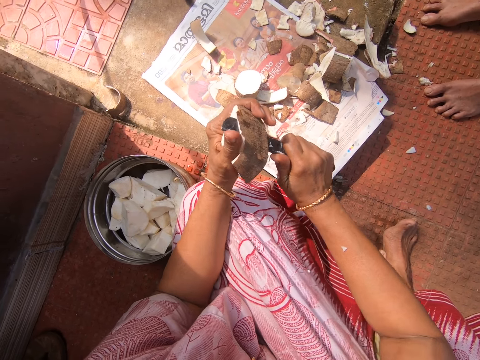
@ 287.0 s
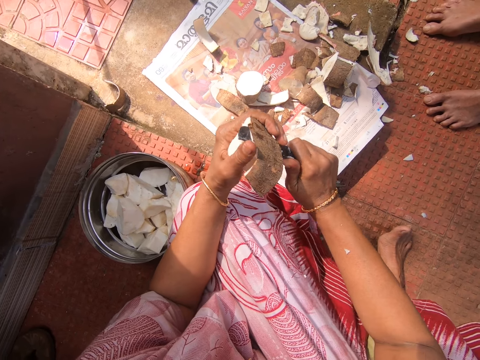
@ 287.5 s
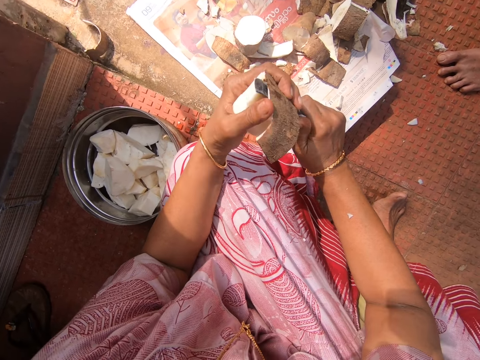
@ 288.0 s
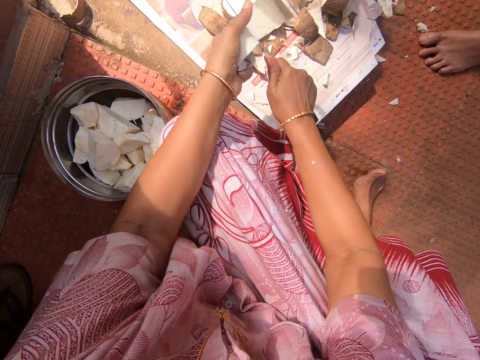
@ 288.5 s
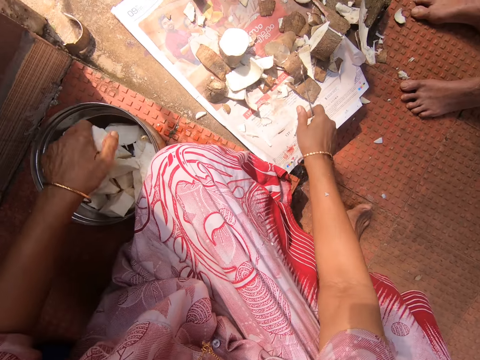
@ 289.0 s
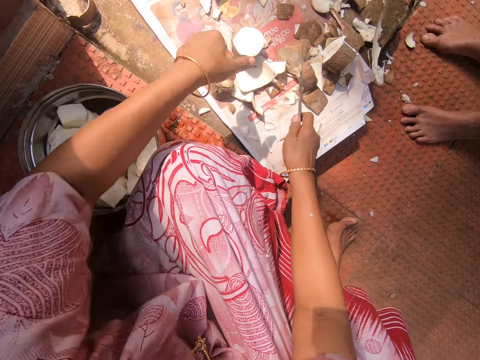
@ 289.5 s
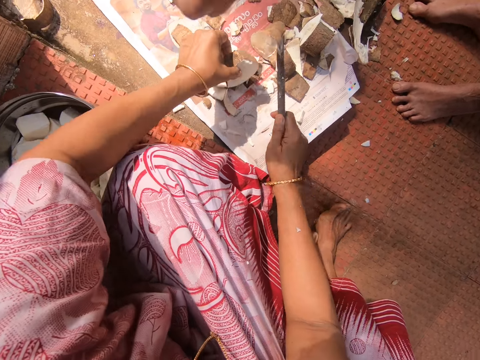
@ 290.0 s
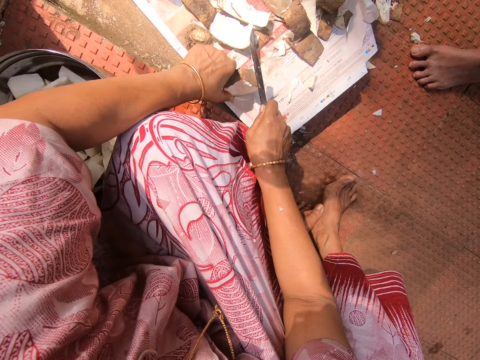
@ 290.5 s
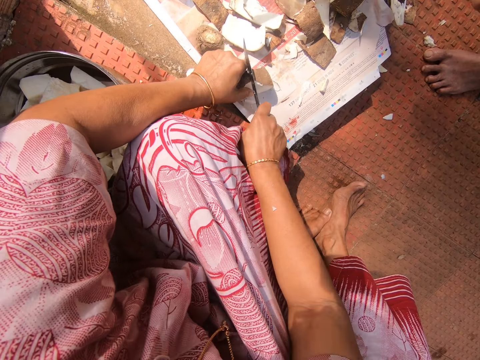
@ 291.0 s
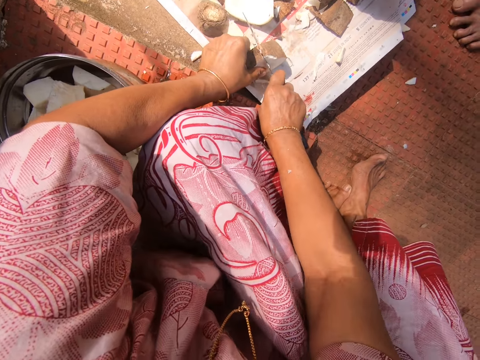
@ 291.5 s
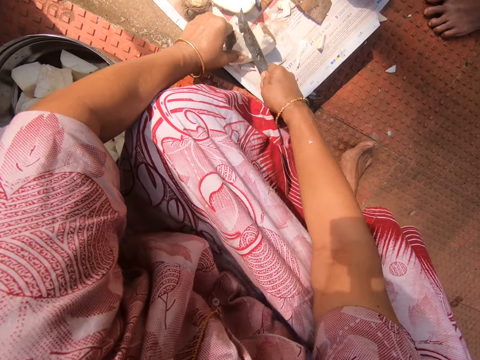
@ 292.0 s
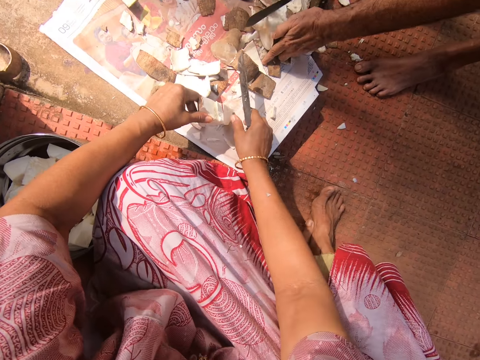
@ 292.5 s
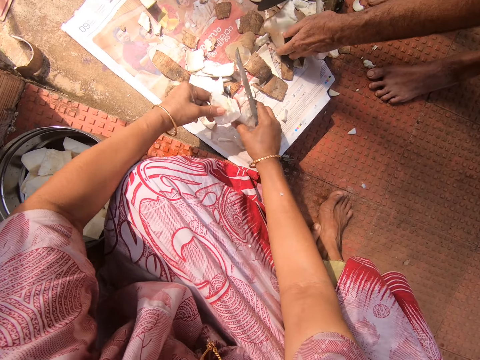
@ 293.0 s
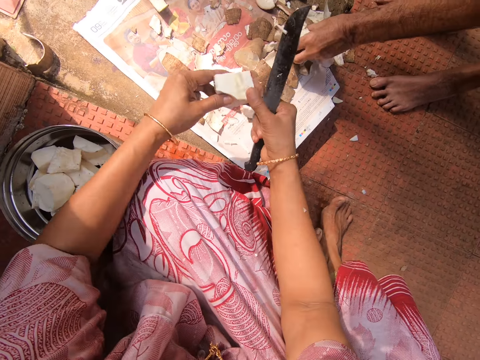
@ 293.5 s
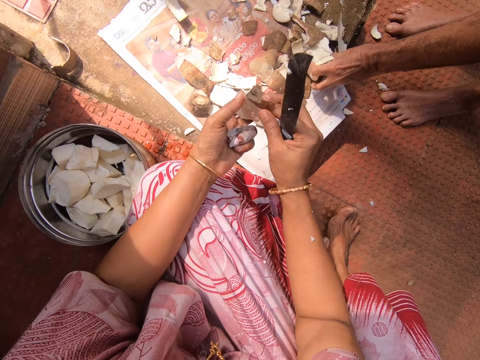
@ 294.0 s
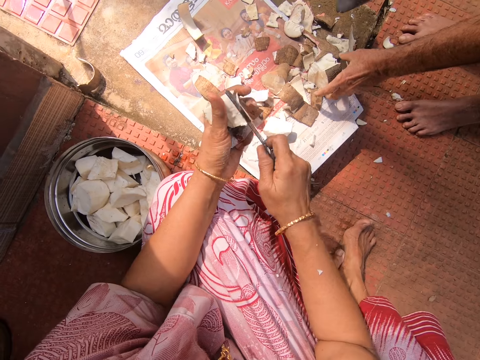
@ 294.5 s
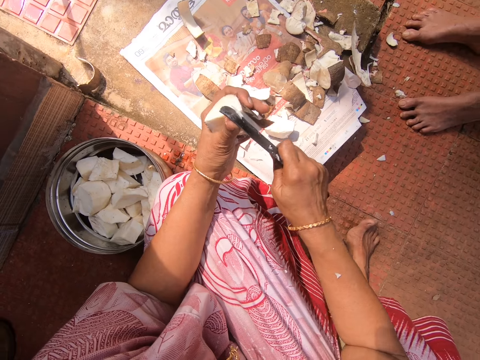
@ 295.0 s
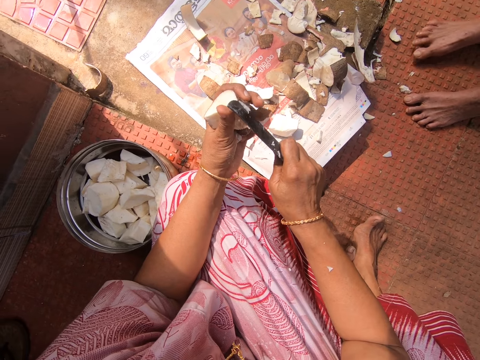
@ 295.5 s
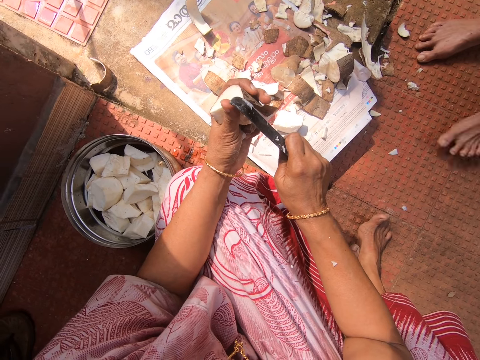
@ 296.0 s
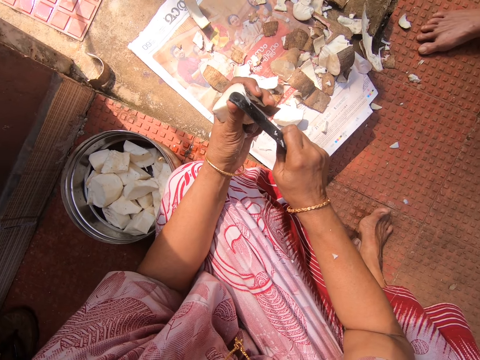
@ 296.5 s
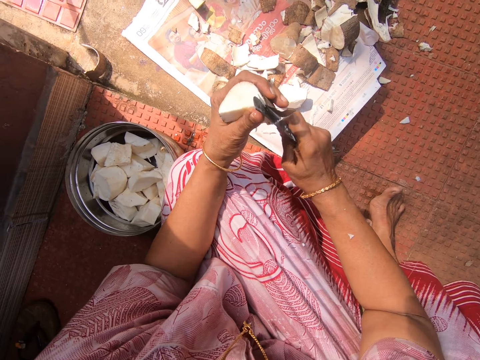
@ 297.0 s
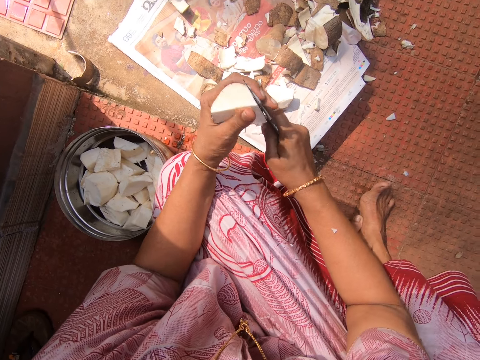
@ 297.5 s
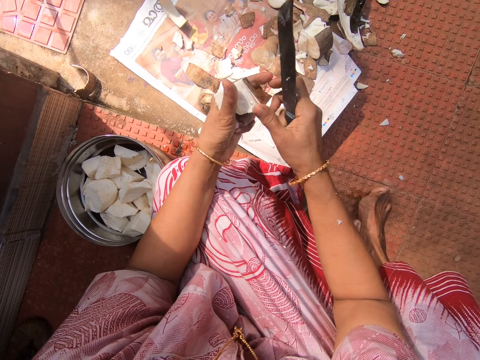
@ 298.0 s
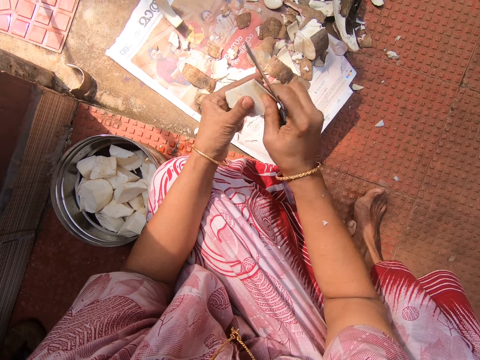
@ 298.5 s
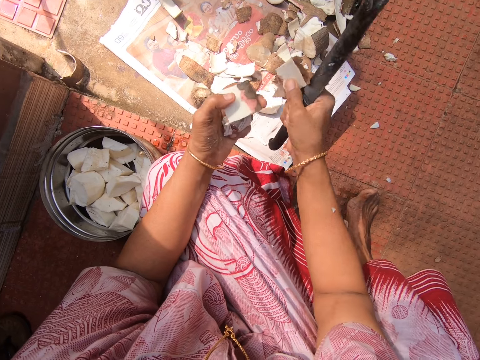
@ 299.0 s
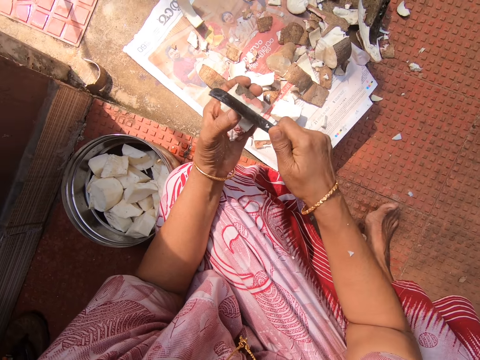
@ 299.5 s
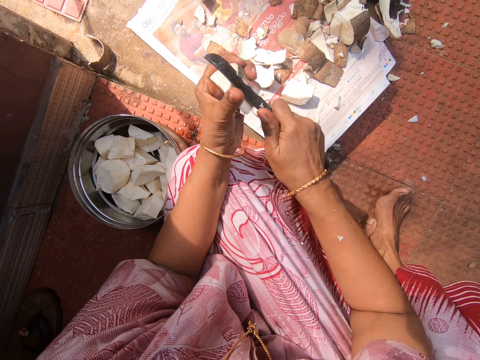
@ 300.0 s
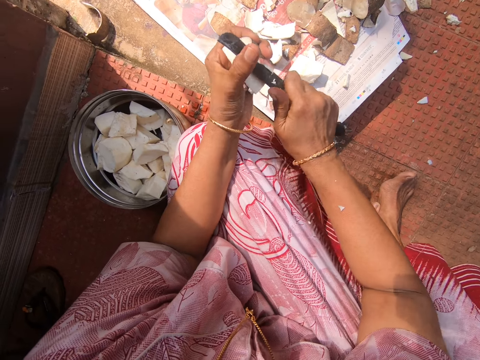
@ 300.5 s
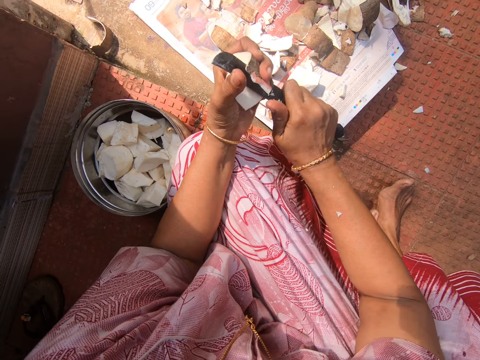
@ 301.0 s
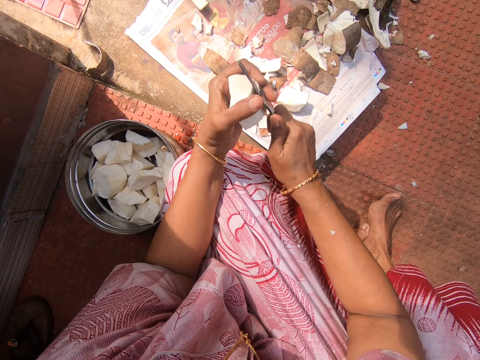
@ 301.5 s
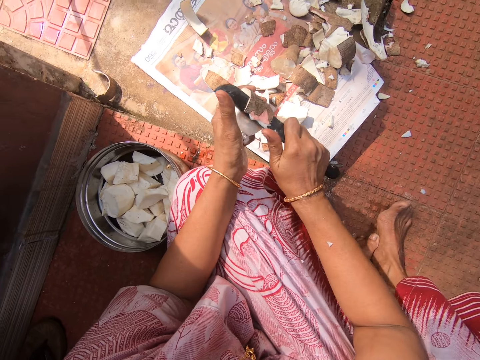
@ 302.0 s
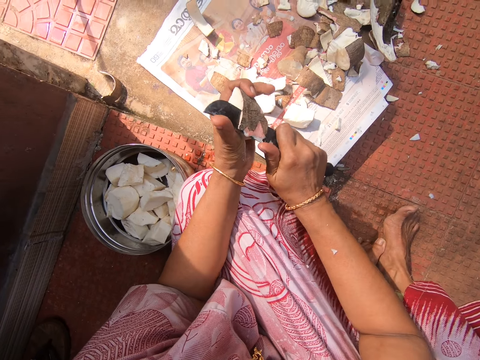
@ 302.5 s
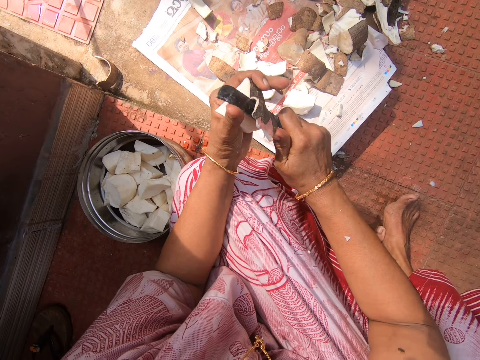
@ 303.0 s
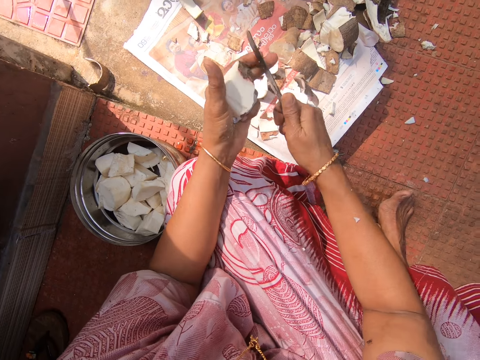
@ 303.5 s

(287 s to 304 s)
The camera wearer drops the yam in the container. They pick another yam from the floor. They chop the yam into two. They separate the yam and drop the yam. They carry the yam or cassava. They hold another yam with both hands. They peel the yam with the knife. They remove the cover. They throw the cover on the floor. They peel the yam.

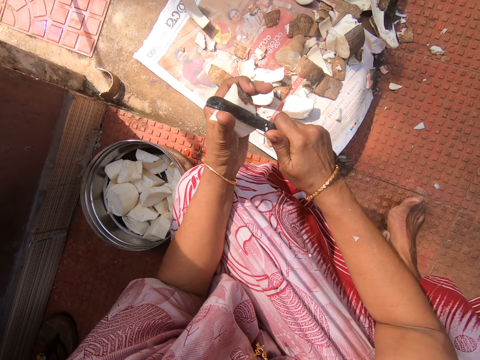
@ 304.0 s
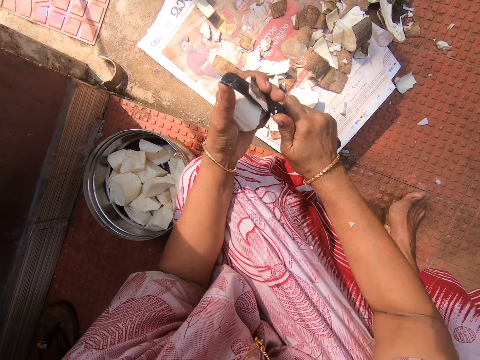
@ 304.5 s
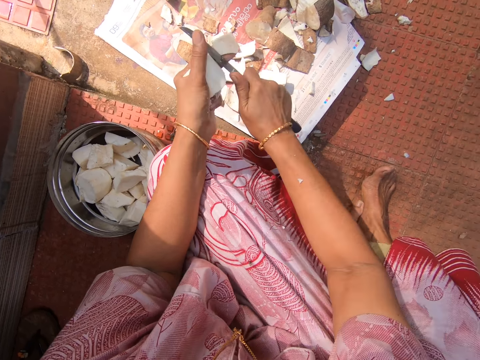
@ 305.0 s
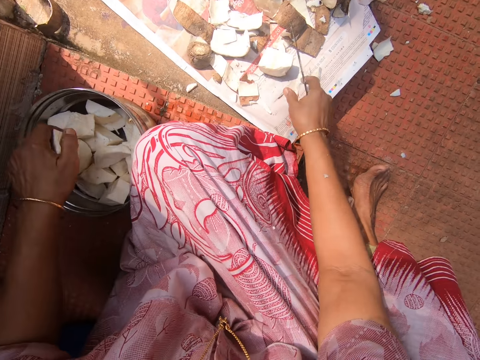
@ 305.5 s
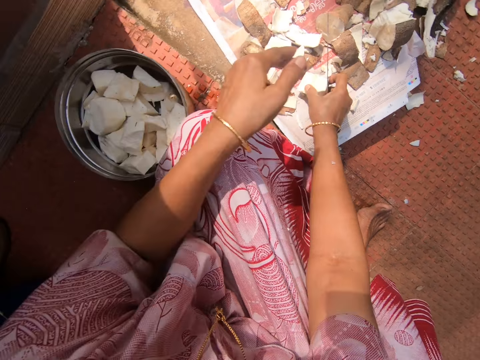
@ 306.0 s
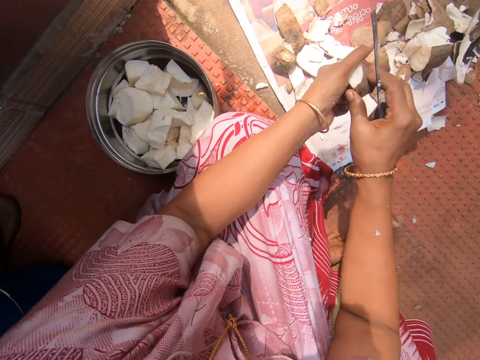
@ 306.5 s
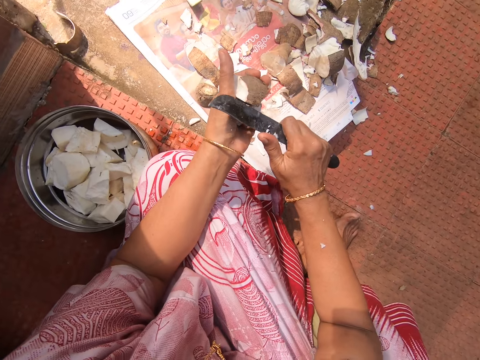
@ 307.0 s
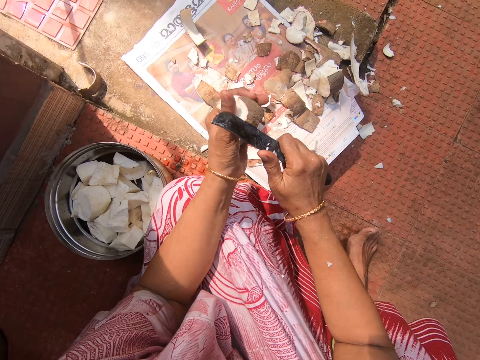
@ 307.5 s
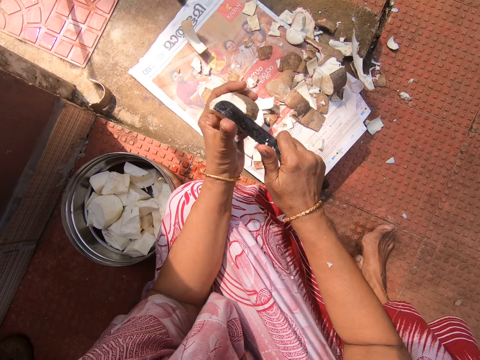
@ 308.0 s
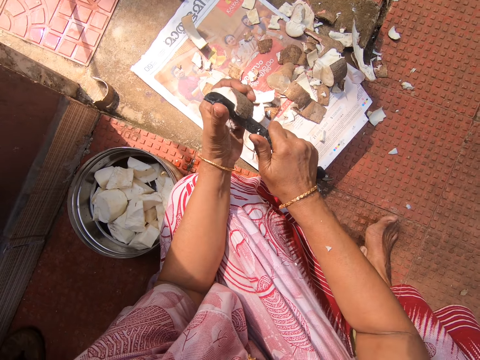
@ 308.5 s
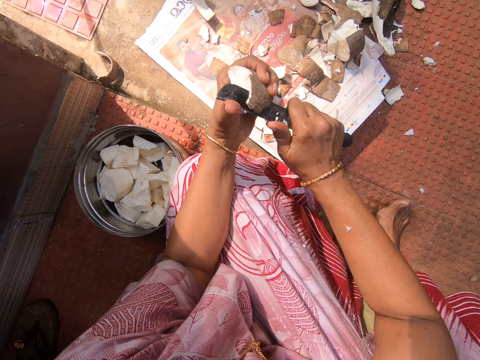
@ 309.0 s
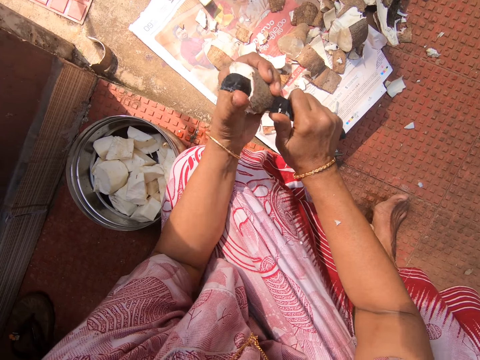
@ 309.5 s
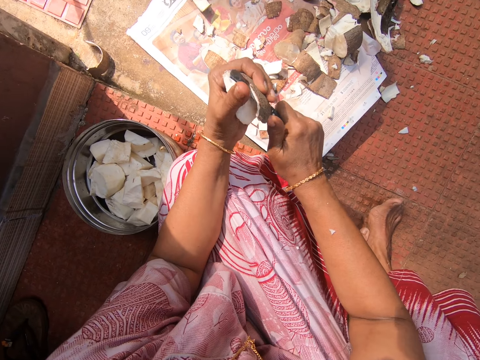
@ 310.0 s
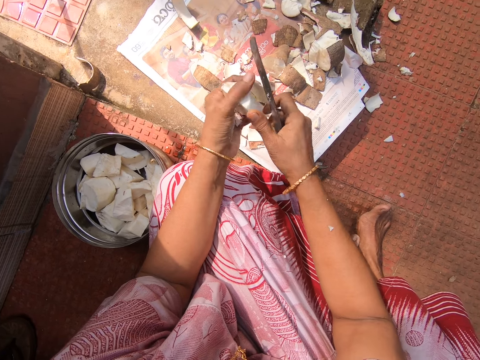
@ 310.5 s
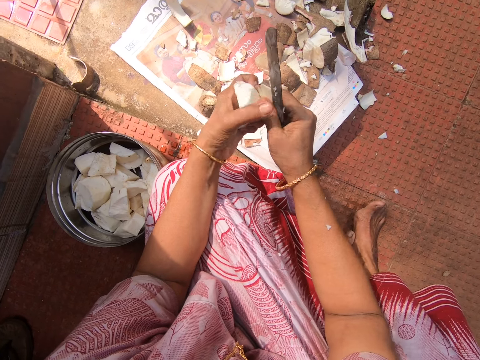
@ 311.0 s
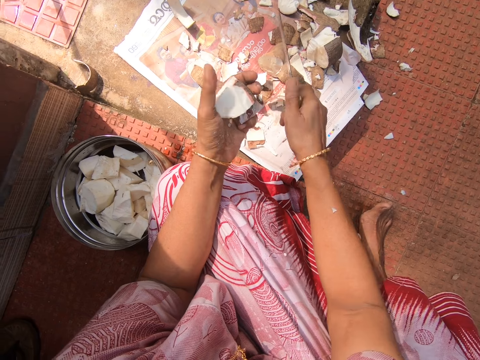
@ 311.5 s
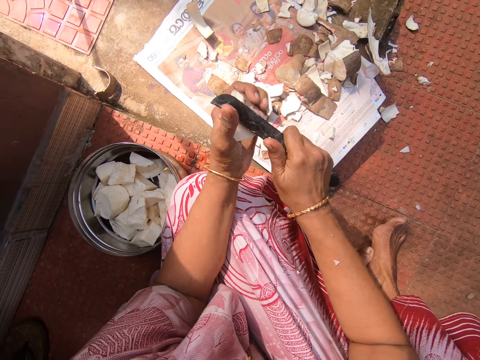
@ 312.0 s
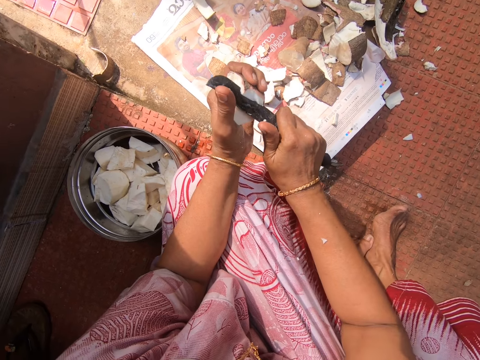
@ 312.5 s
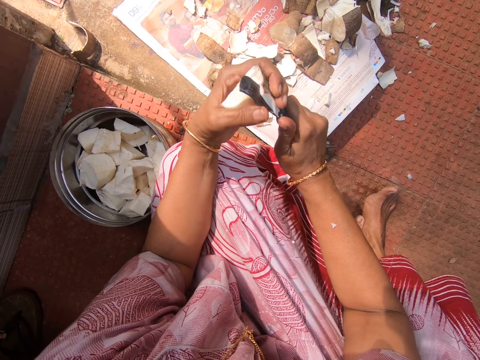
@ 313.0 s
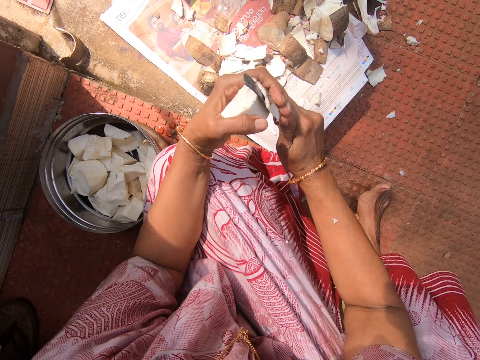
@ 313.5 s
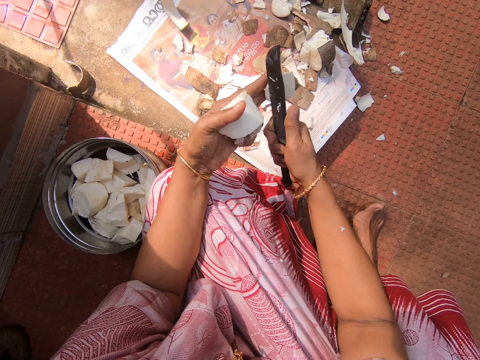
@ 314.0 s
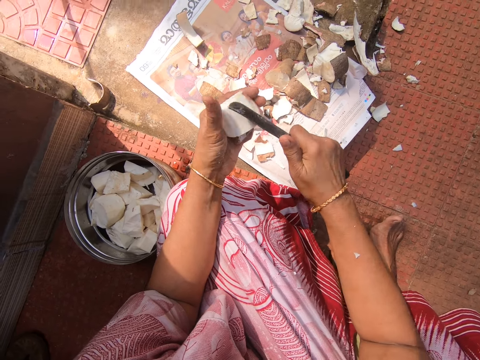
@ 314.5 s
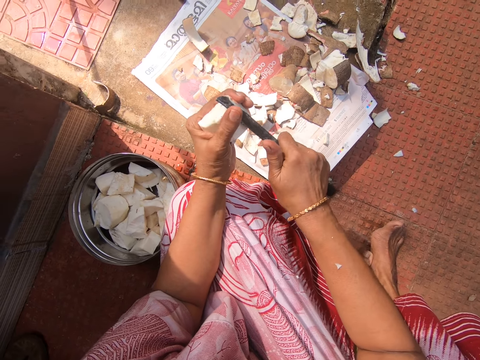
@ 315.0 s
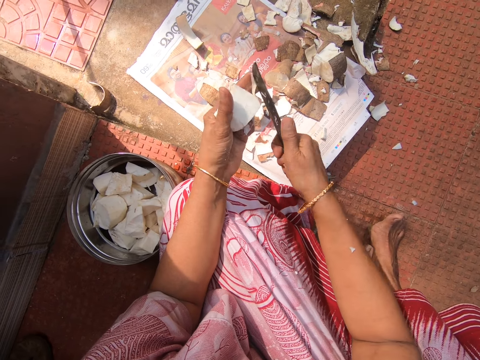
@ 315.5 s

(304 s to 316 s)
The camera wearer puts the cassava in the bucket. They pick the cassava from the floor. They peel the cassava.
